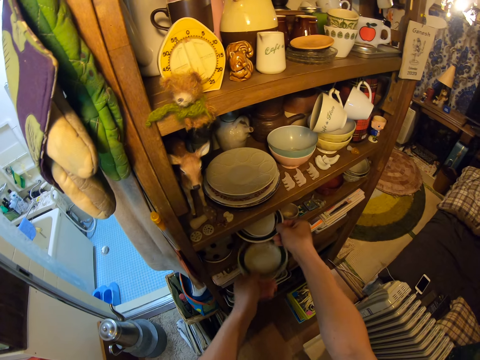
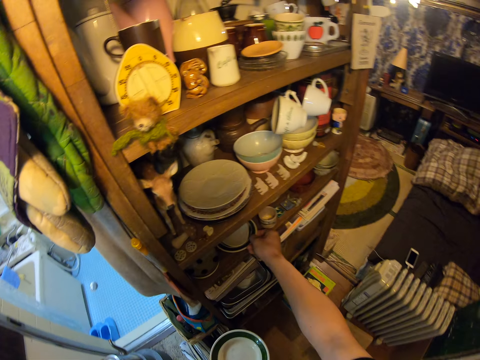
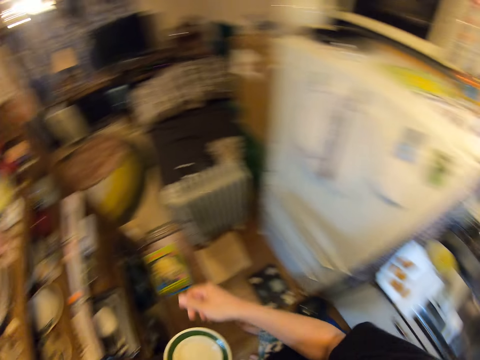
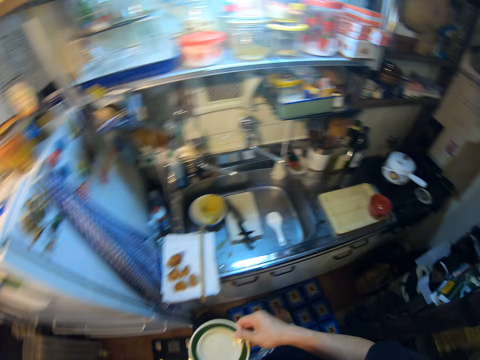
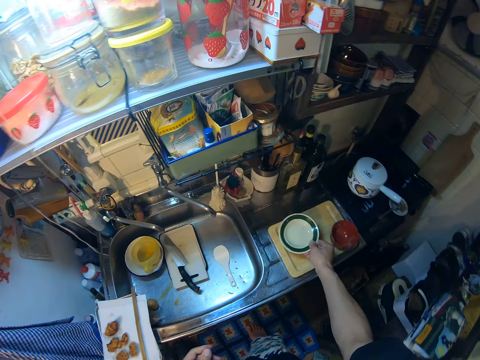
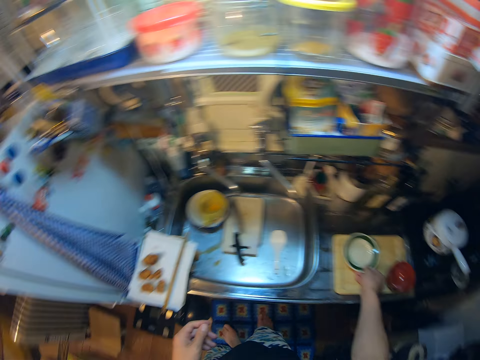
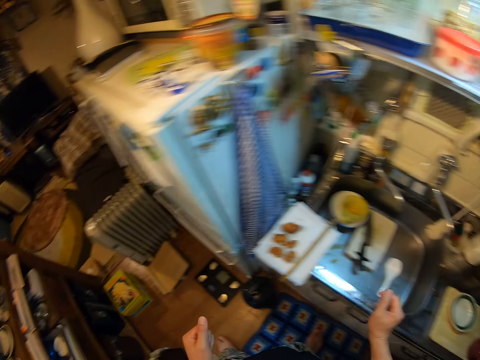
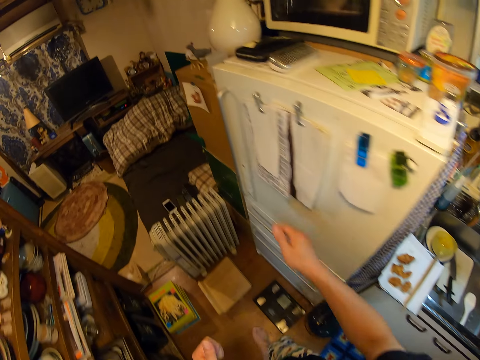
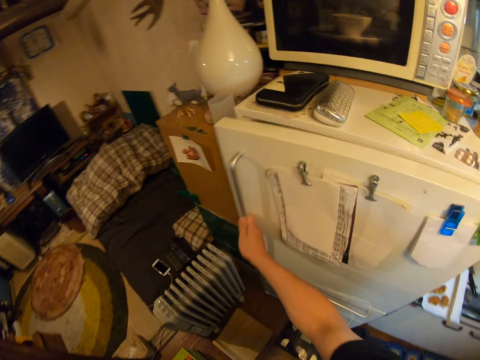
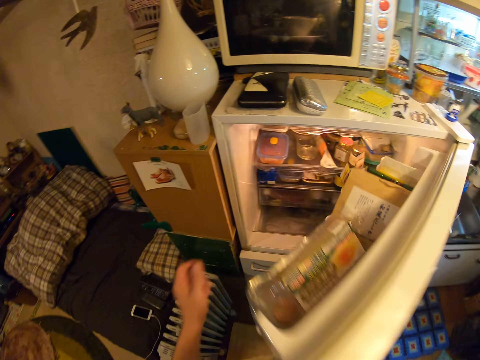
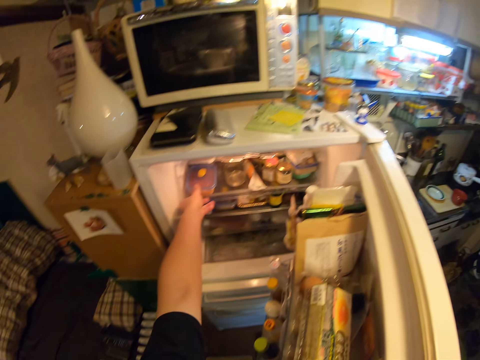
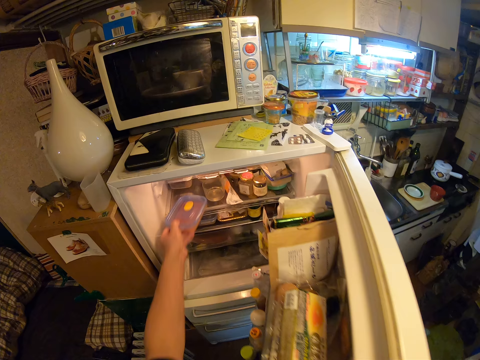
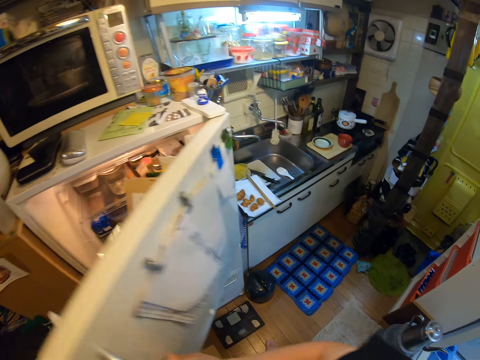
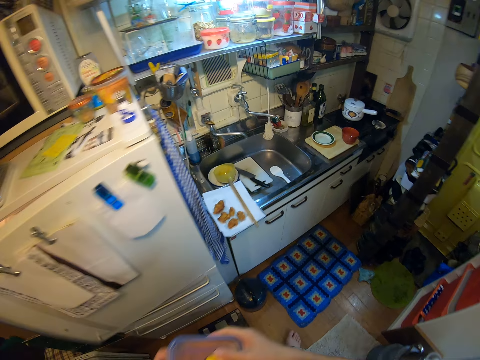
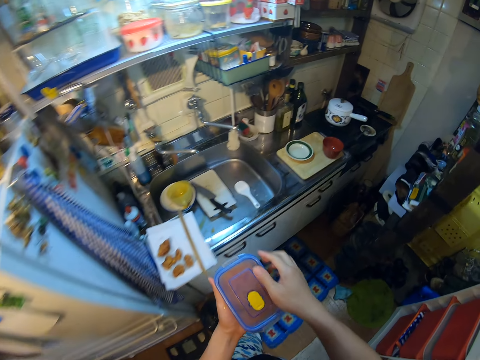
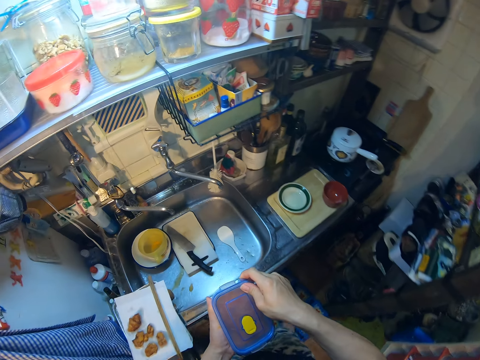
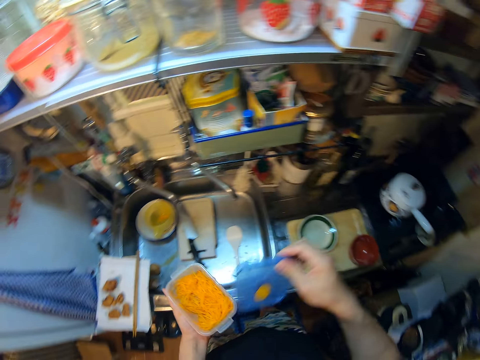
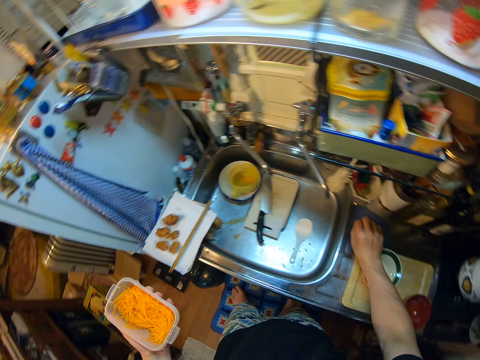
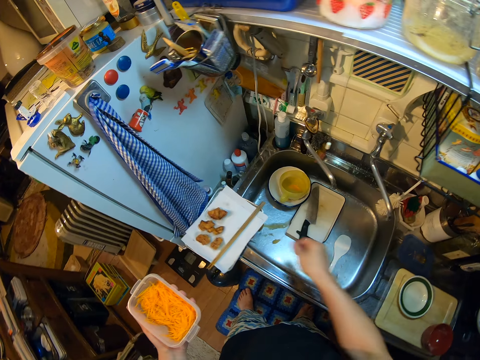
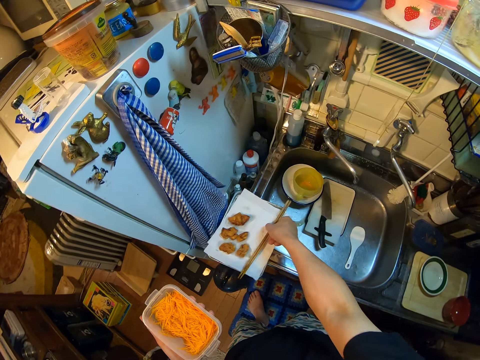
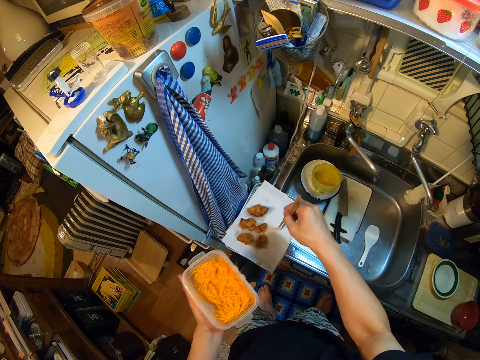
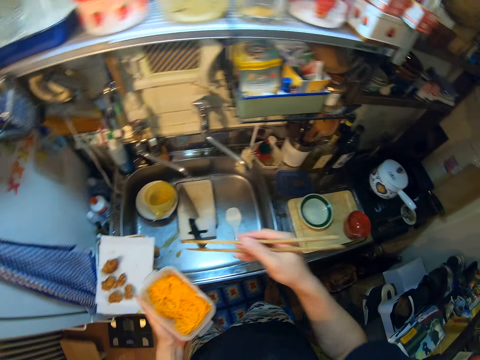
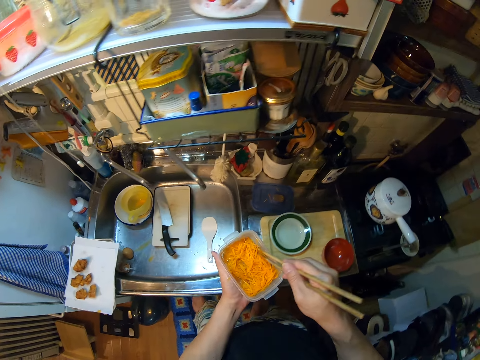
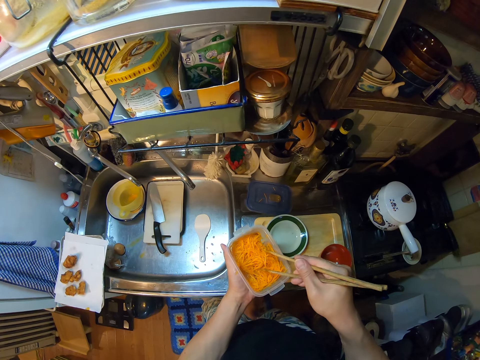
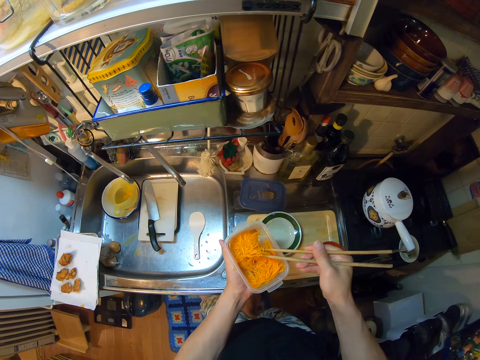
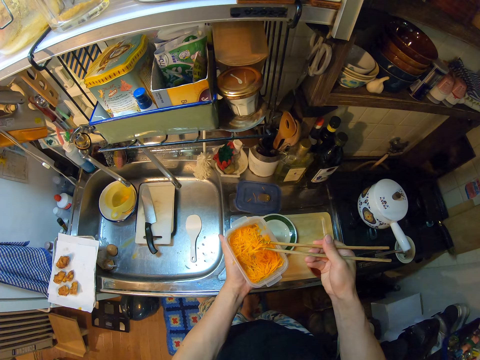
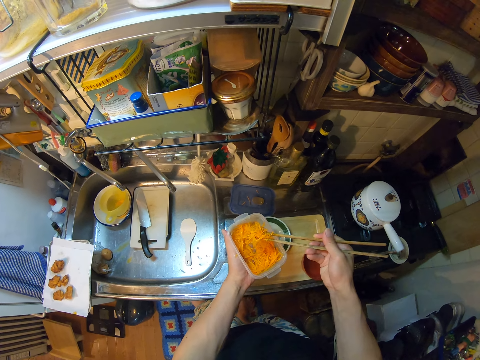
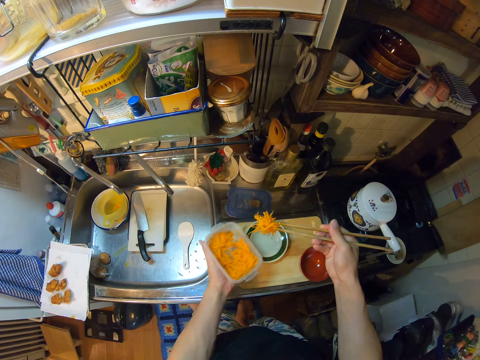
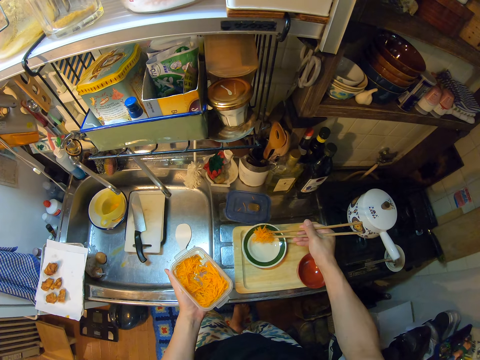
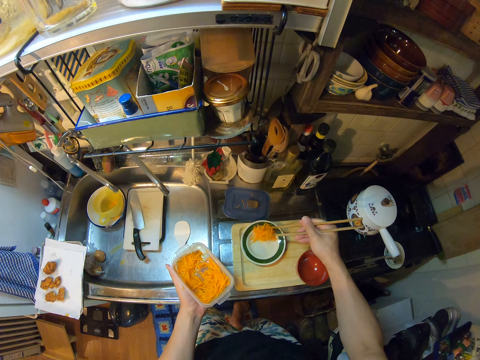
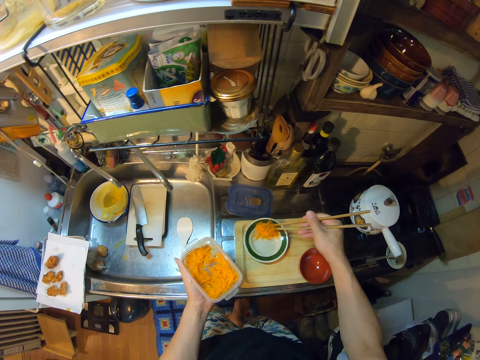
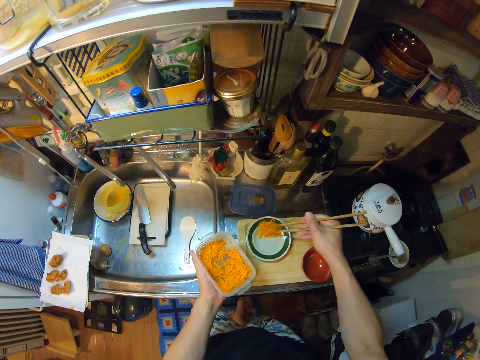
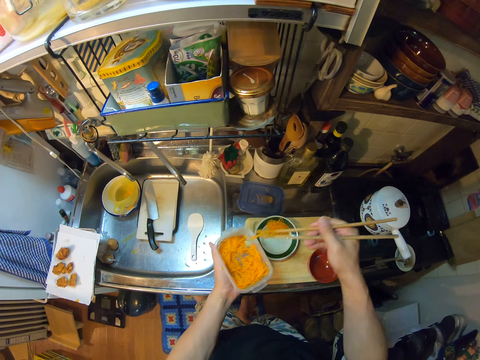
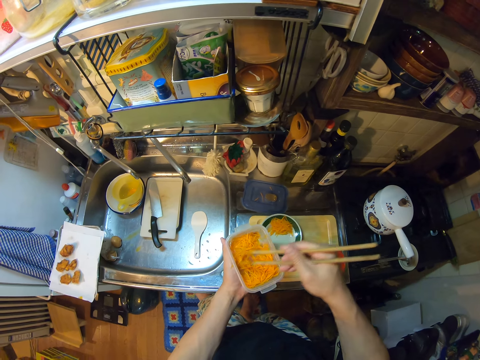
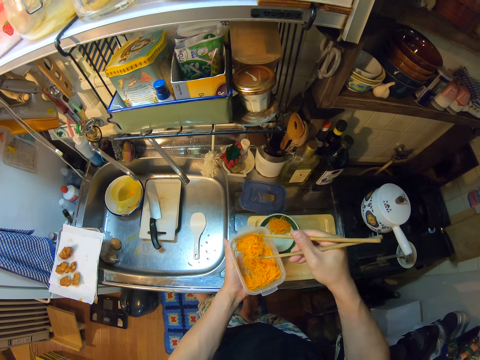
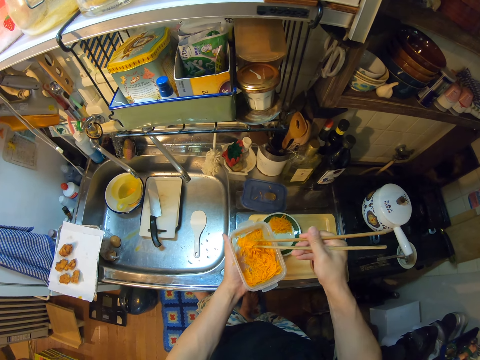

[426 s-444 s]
The camera wearer unhands one plate. She picks a plate on the shelf with her left hand. She walks in the kitchen. She drops the plate on the tray on the sink. She walks in the kitchen. She opens the fridge with her right hand. She picks a container in the fridge with her left hand. She closes the fridge door. She holds the container with both hands. She removes the lid of the container with her right hand. She places the container lid on the bench. She picks the chopsticks on the tray on the cabinet. She picks some pasta or spaghetti from the container with the chopsticks. She drops the pasta on the chopsticks into the plate on the cabinet. She picks the spaghetti with the chopsticks.

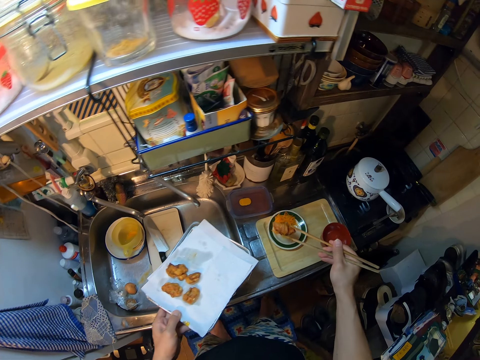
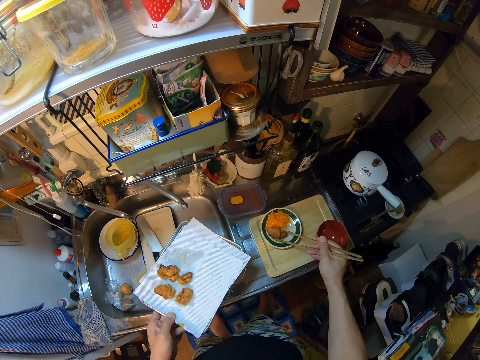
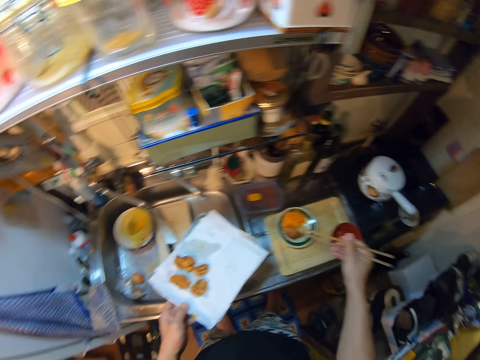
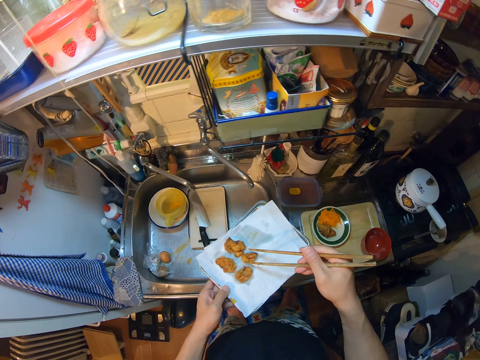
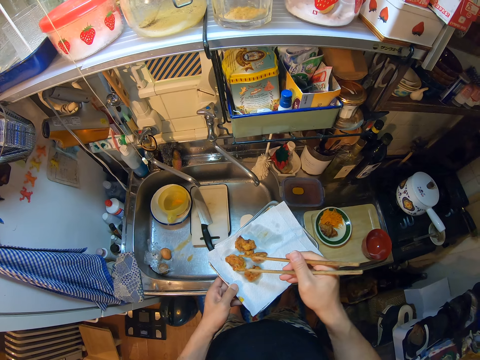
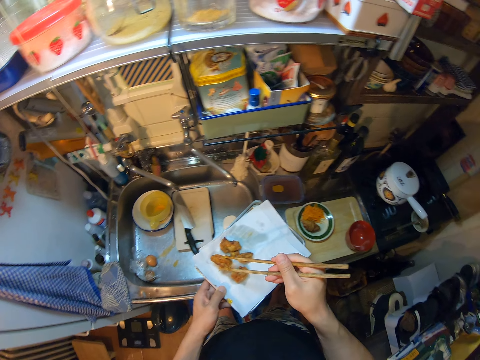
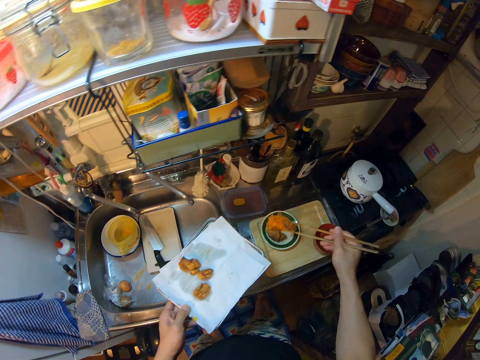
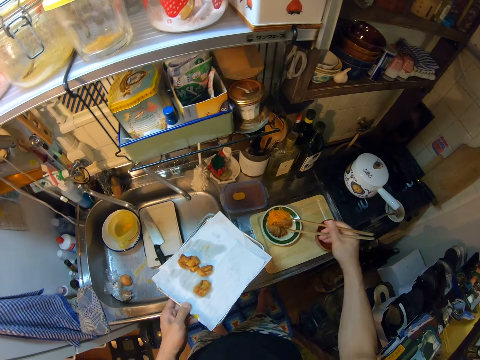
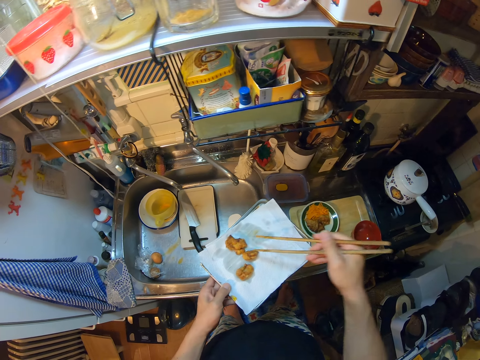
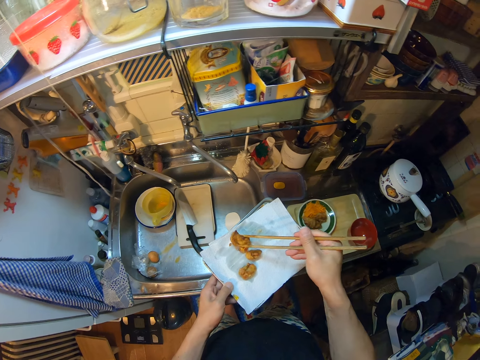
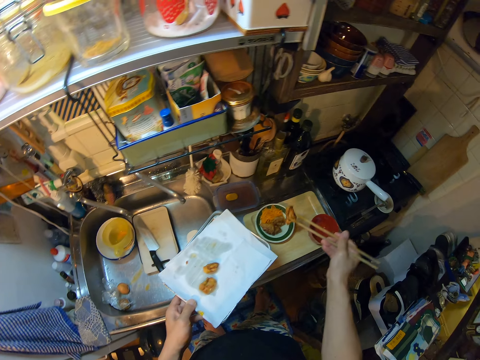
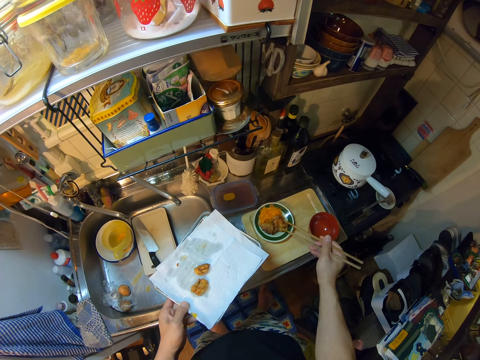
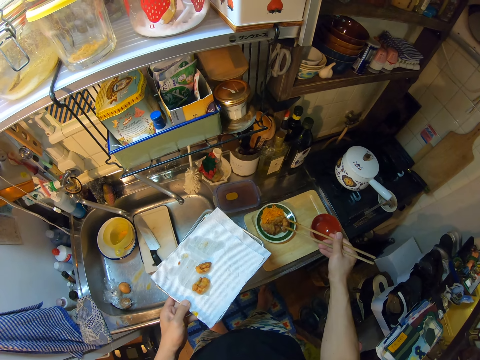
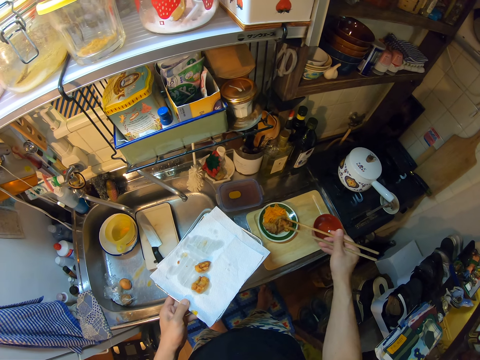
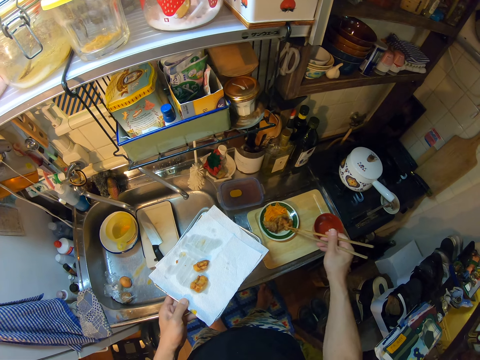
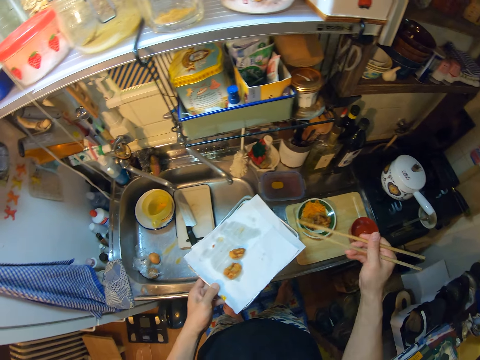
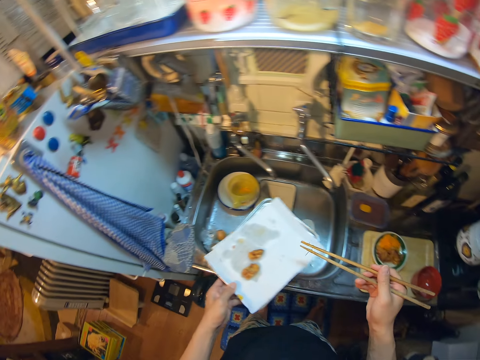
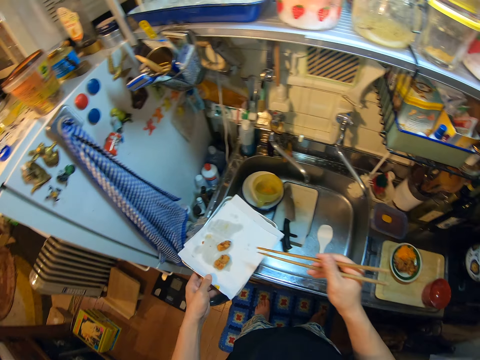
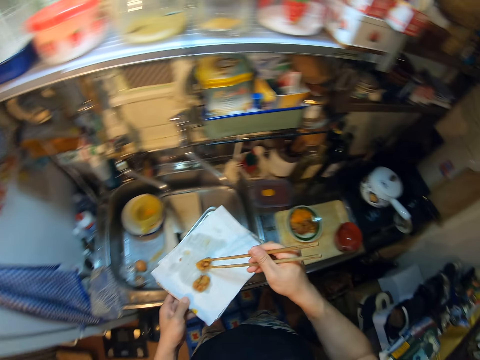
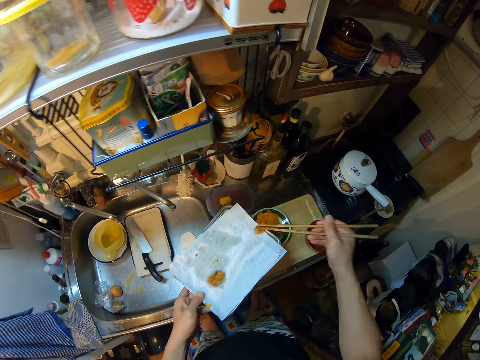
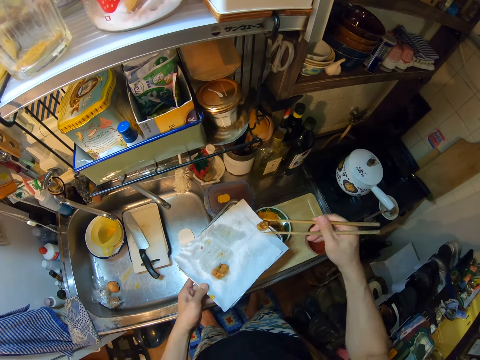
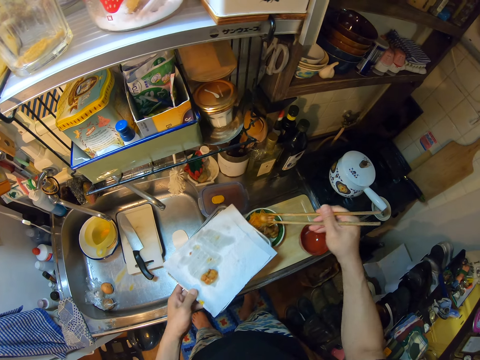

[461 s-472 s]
The camera wearer picks a meat or cutlet on the tray with the chopsticks. They drop the meat on the chopsticks into the plate on the tray on the sink. They pick a meat on the tray with the chopsticks. They drop the meat on the chopsticks into the plate on the tray on the sink. They pick a meat on the tray with the chopsticks. They drop the meat on the chopsticks into the plate on the tray on the sink. They move the tray. They pick a meat on the tray with the chopsticks. They put the cutlet in the plate.
